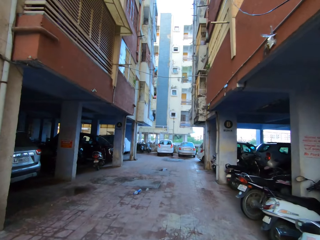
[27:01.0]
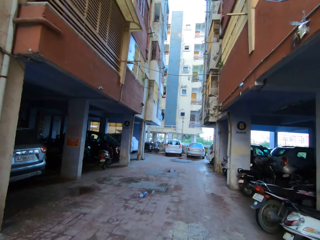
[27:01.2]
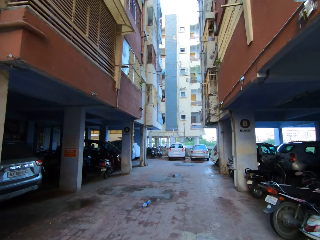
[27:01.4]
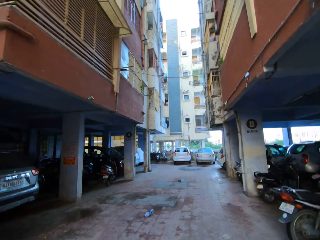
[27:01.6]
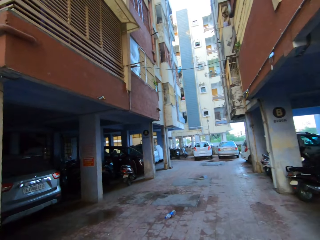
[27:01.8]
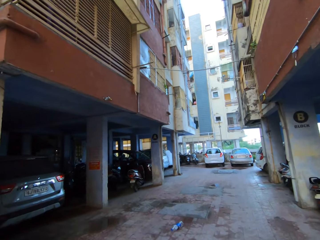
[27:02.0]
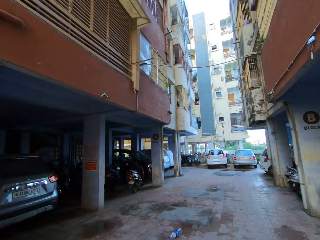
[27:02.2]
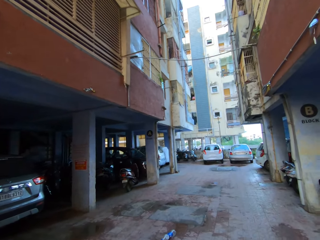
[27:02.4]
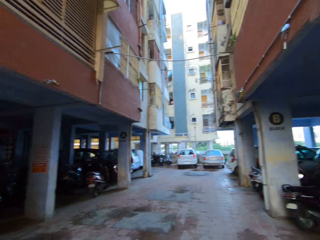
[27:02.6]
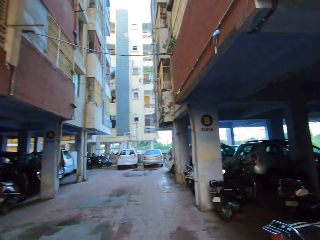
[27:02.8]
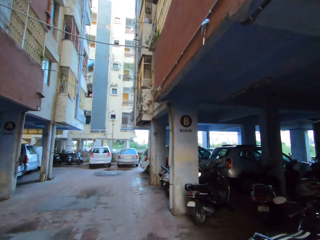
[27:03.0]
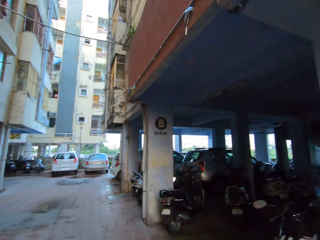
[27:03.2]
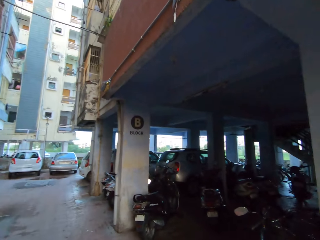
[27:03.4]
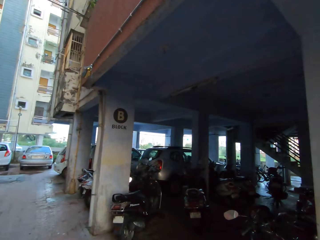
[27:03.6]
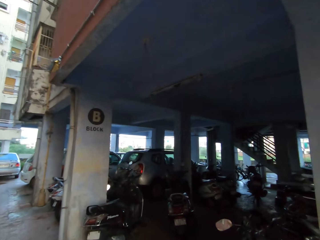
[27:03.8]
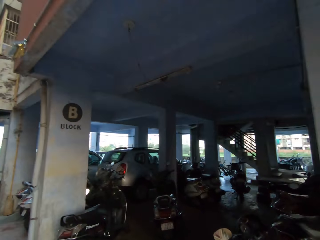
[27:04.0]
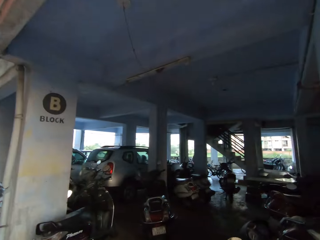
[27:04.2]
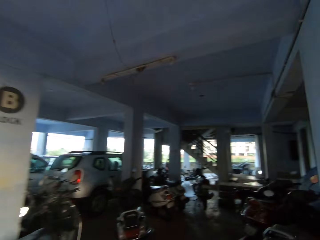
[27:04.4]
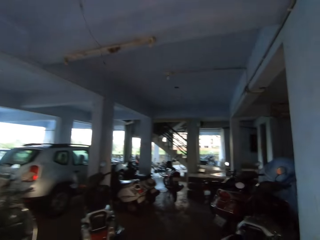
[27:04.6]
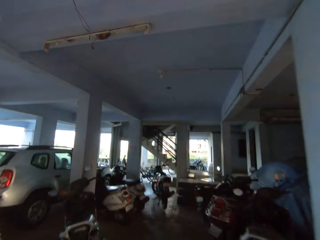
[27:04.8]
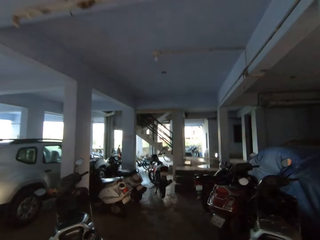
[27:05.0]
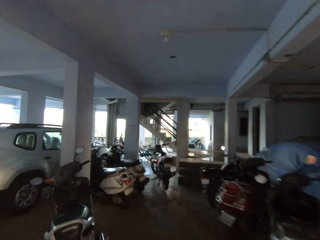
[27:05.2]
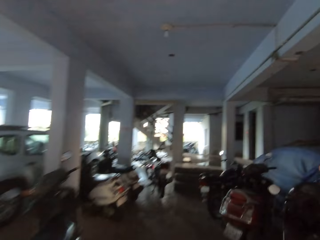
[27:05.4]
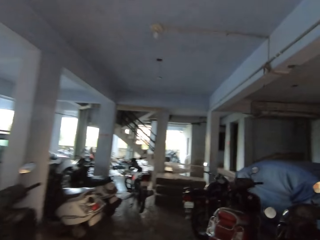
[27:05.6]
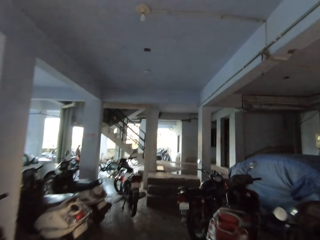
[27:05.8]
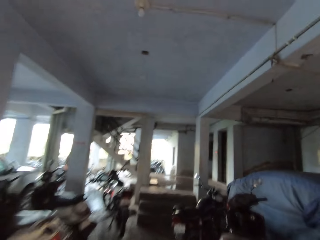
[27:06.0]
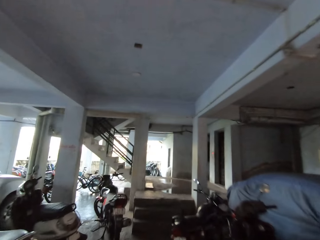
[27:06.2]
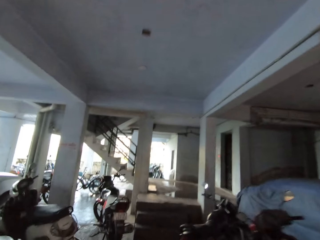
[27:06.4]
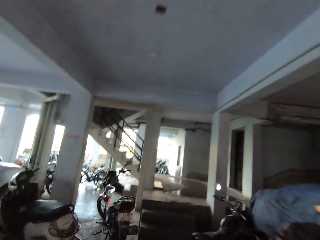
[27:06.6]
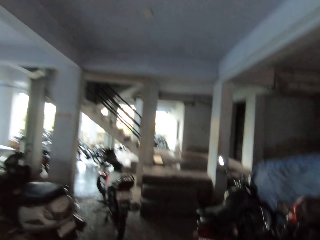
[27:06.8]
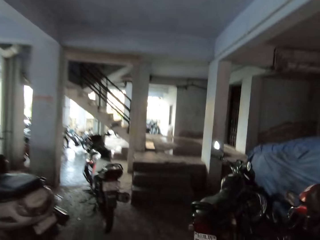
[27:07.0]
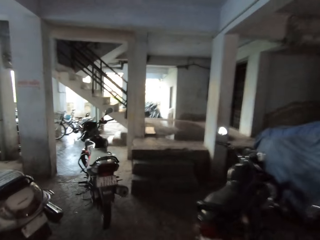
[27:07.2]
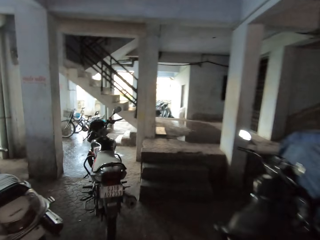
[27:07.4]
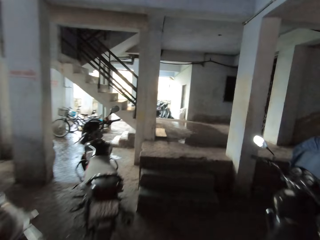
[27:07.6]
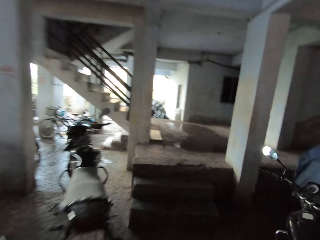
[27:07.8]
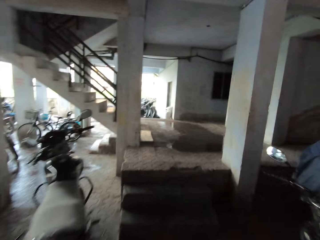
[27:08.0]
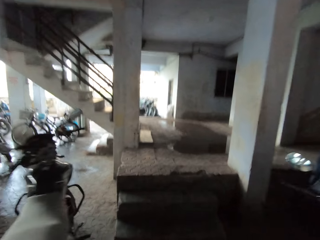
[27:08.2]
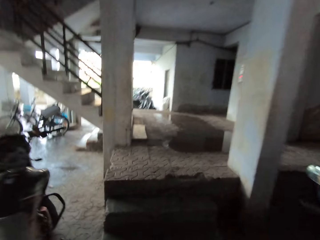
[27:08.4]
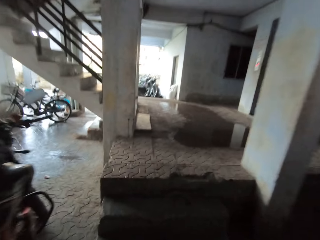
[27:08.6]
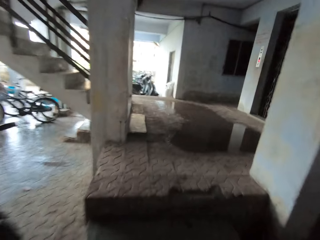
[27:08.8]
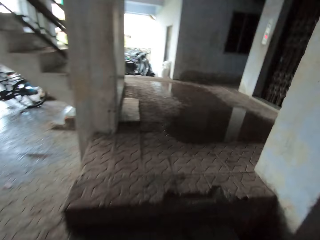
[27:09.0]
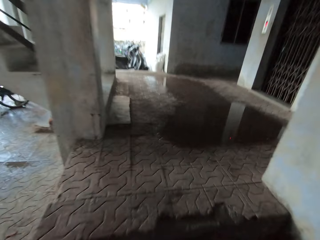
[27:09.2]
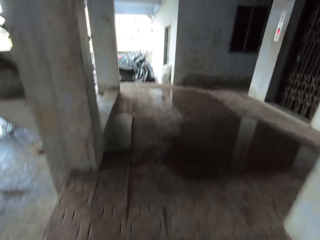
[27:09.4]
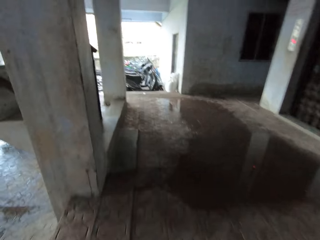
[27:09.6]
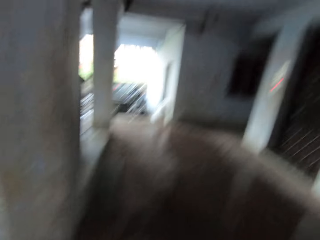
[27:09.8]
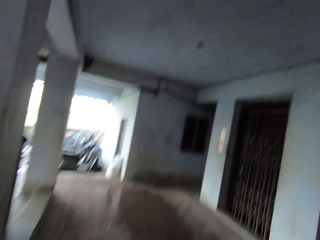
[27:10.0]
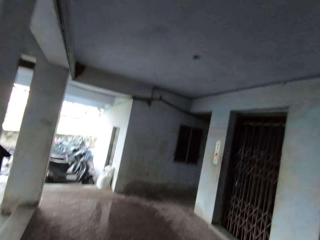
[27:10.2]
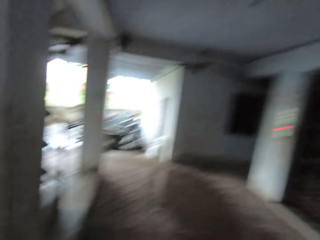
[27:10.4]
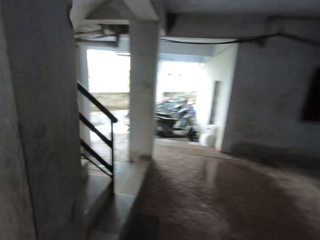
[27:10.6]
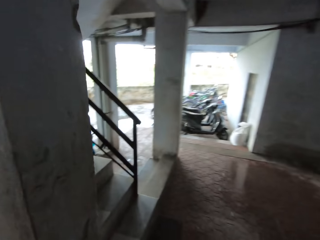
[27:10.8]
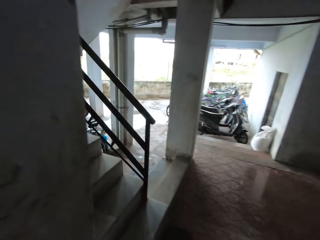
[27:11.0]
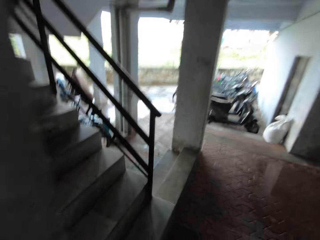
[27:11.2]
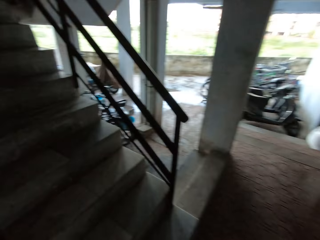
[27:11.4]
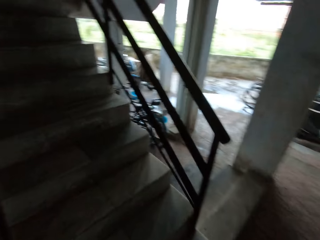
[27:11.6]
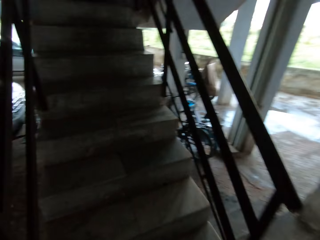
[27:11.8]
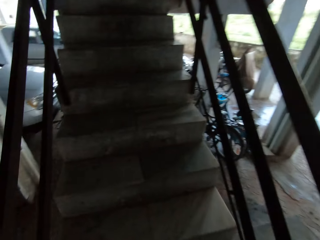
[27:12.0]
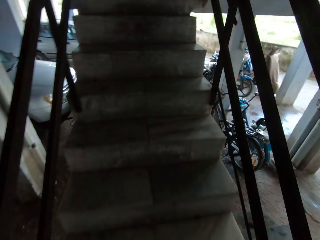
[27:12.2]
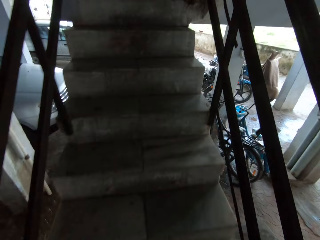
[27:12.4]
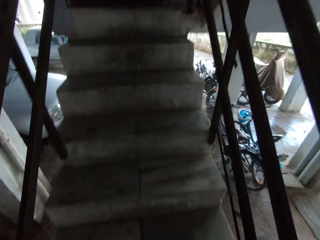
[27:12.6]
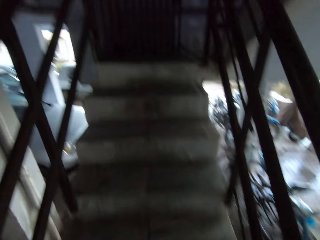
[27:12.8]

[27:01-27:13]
The camera wearer turns around. They walk into a car park. They walk up a stairway.

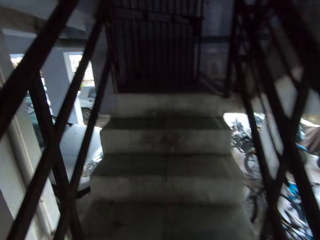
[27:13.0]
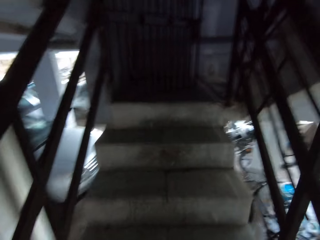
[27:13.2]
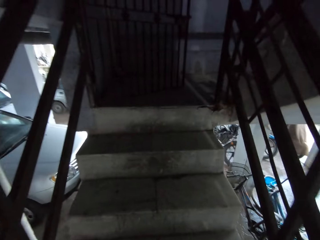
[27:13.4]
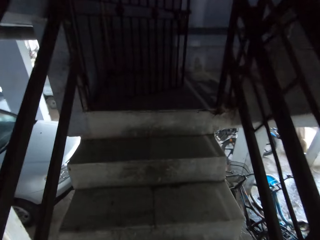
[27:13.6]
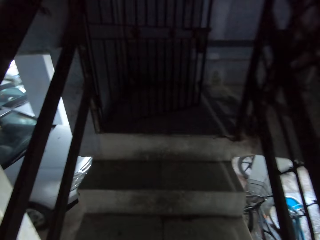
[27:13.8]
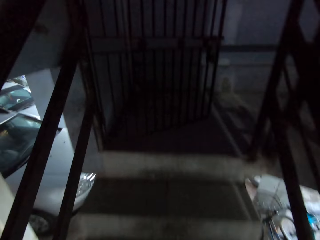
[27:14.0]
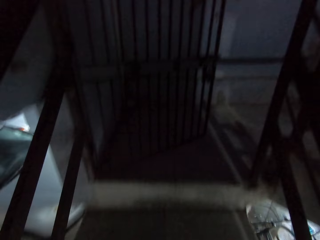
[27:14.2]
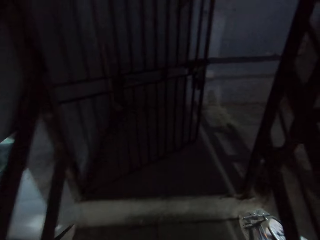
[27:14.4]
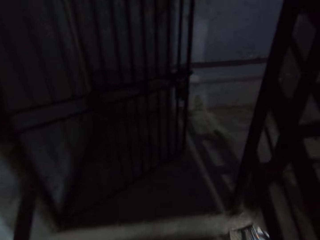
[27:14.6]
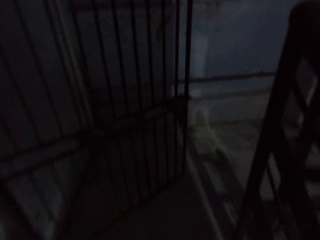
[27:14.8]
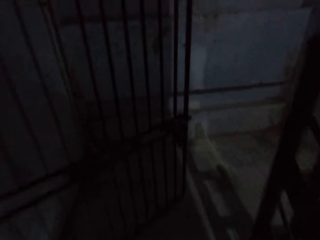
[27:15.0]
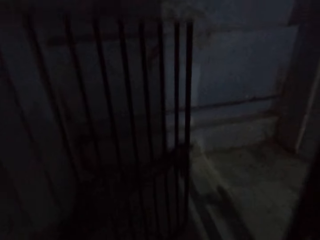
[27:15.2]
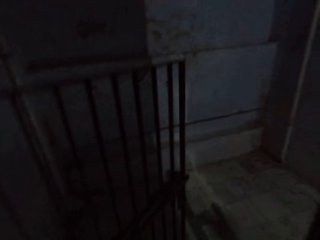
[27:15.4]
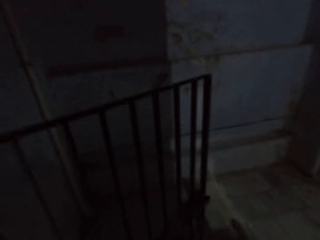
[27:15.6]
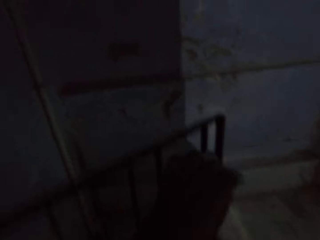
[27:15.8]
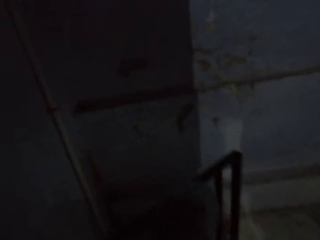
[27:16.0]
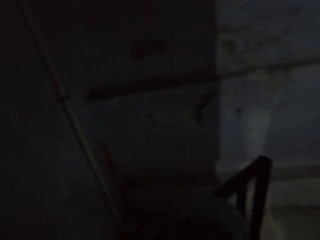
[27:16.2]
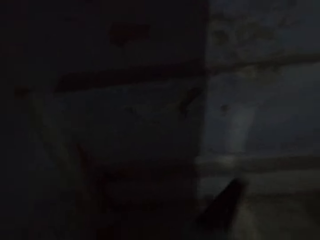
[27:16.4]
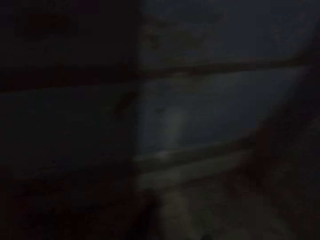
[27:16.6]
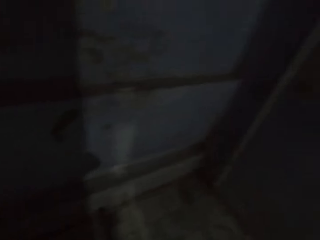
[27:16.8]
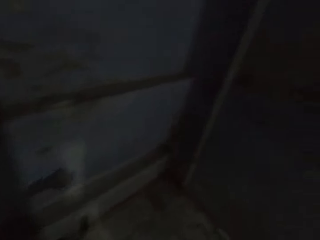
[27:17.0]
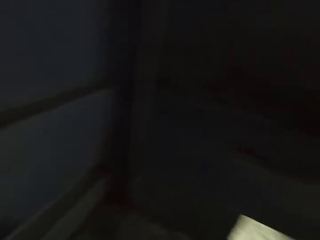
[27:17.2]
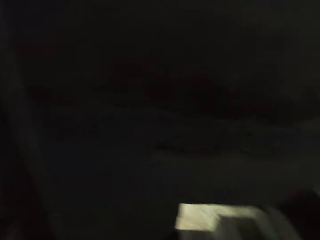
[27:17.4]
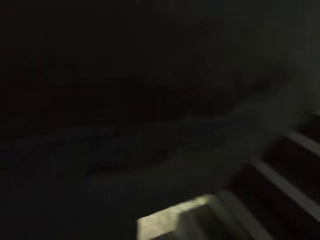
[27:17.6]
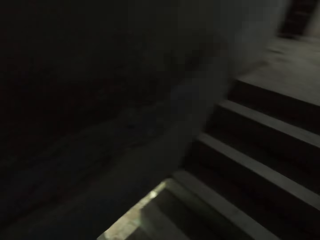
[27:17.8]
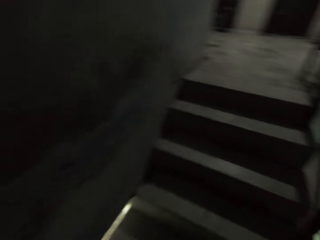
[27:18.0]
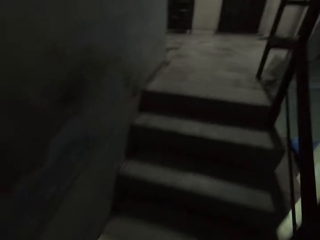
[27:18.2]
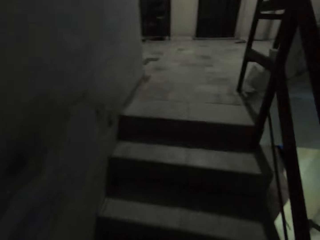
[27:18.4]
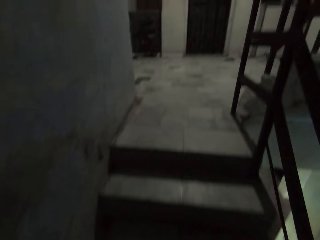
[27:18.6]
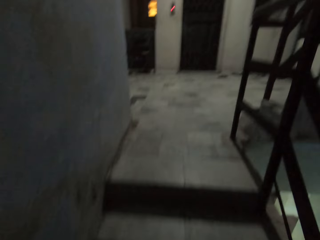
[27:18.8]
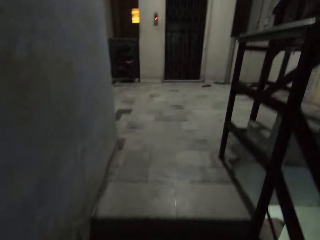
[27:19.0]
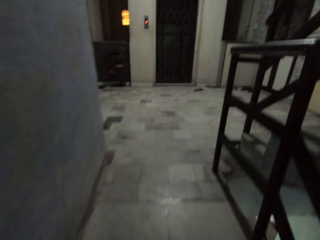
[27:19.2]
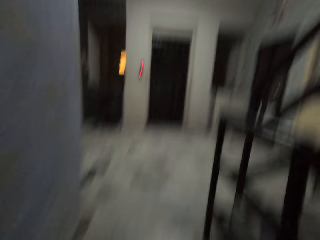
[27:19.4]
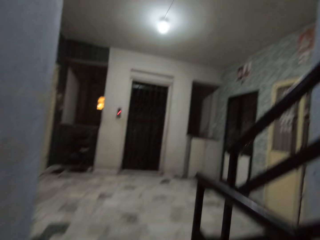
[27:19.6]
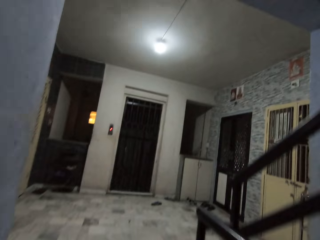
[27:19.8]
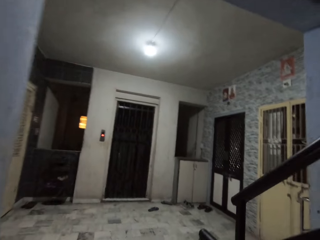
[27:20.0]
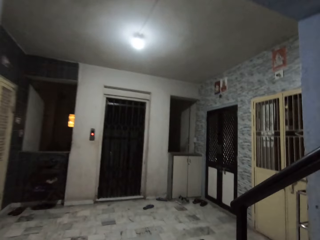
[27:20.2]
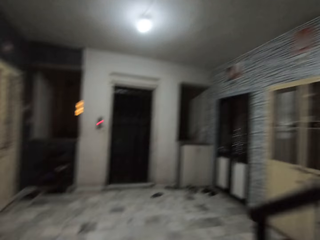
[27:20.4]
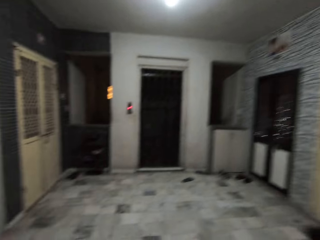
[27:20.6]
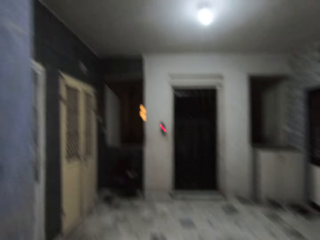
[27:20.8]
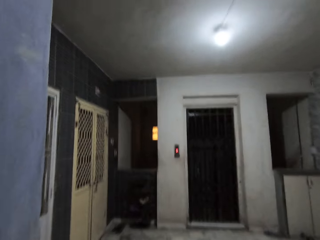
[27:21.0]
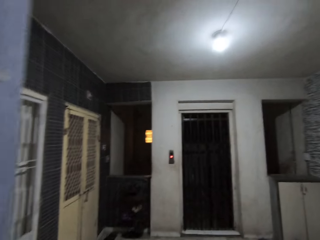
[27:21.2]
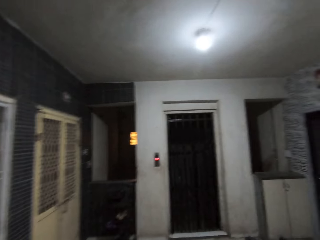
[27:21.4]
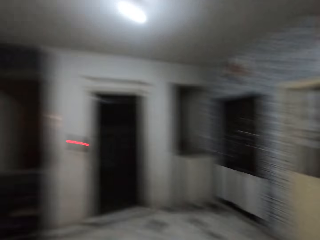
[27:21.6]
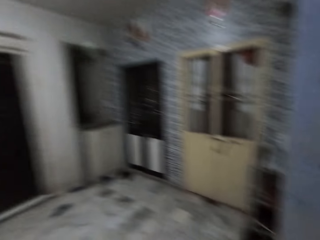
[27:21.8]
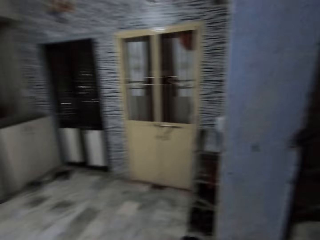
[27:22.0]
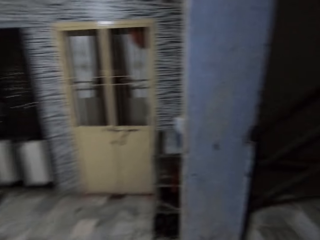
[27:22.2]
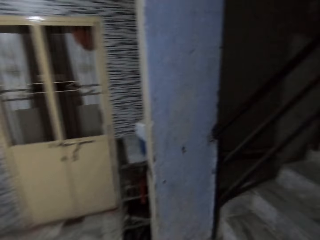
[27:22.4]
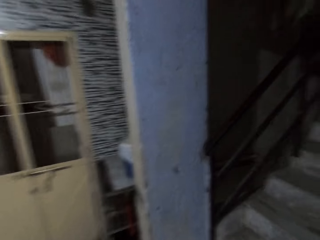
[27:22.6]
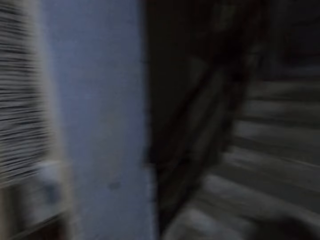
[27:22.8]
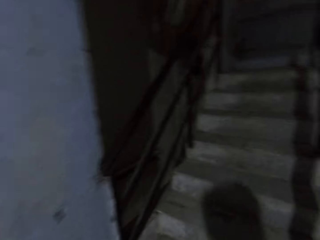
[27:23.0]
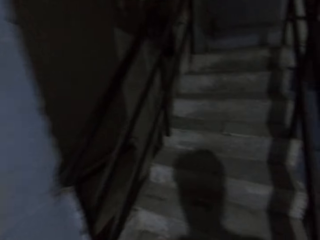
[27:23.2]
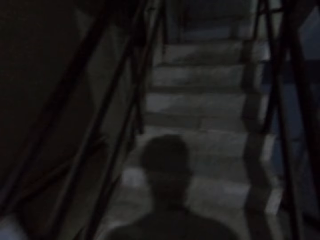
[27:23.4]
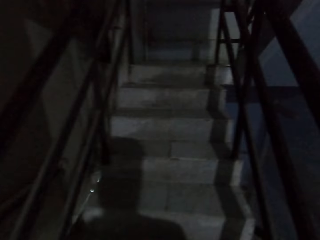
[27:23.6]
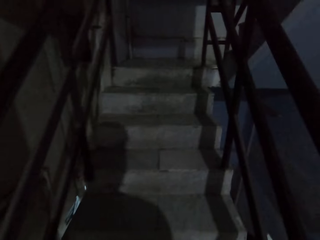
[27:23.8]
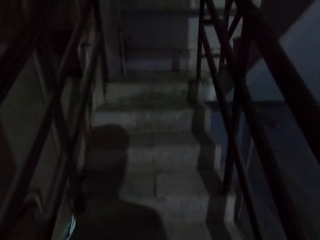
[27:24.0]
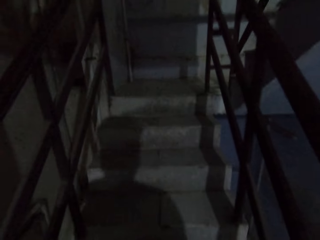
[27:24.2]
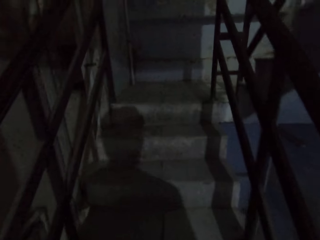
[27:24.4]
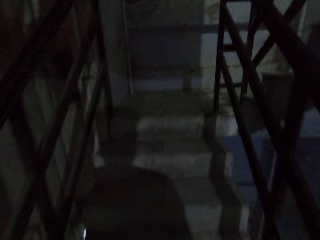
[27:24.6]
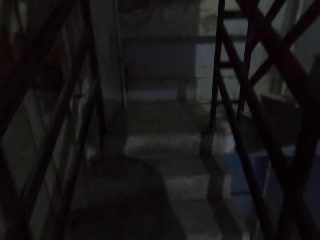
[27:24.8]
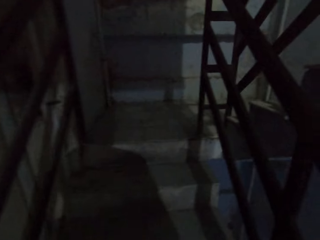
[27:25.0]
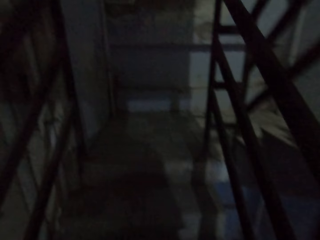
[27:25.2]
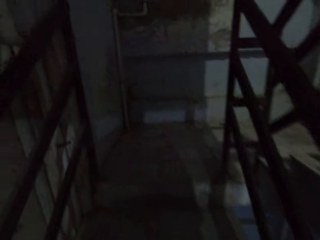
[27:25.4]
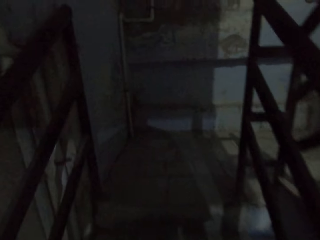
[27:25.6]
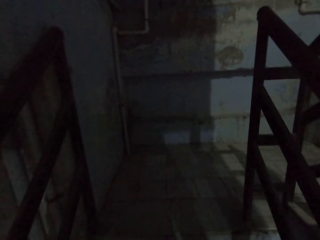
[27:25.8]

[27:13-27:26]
The camera wearer holds a gate on the flight of stairs with his left hand. He opens the gate. He climbs the flight of stairs. He climbs the flight of stairs again.
